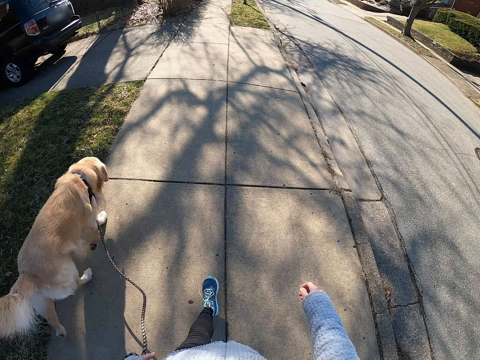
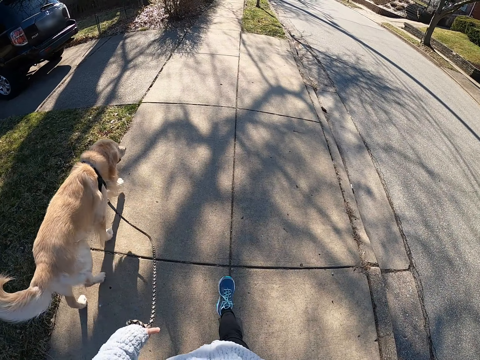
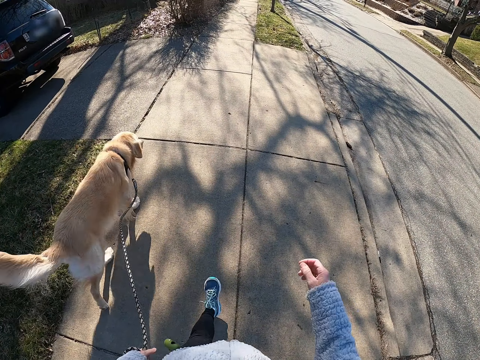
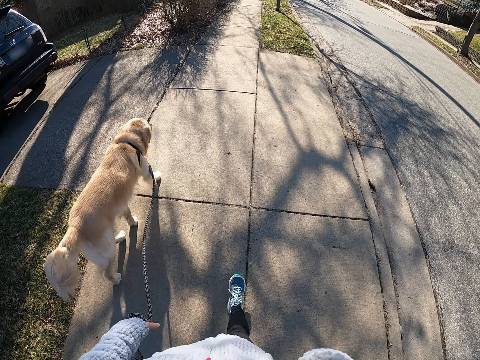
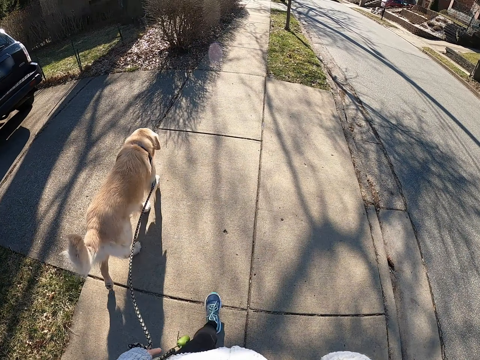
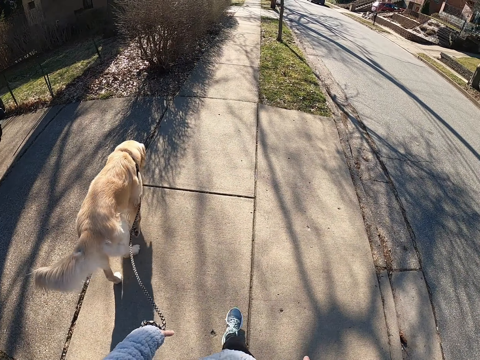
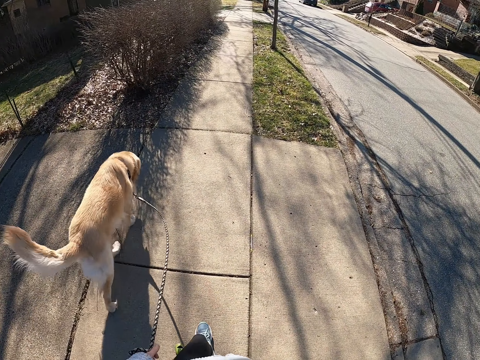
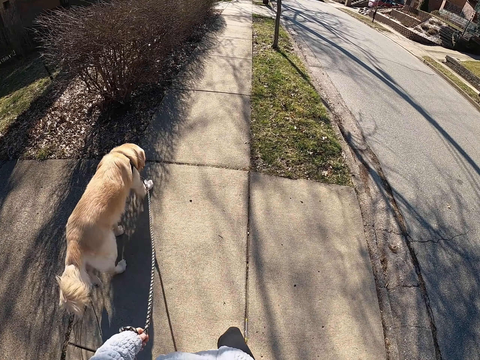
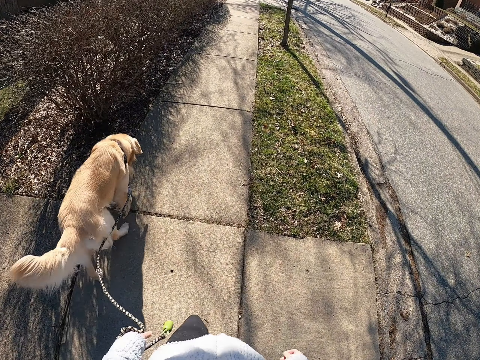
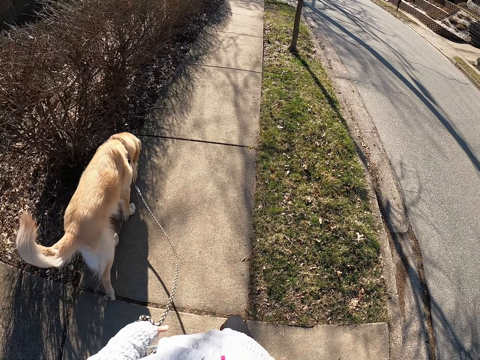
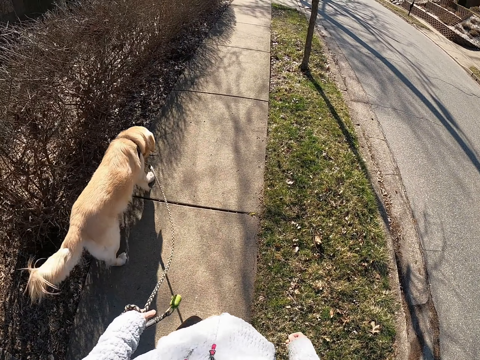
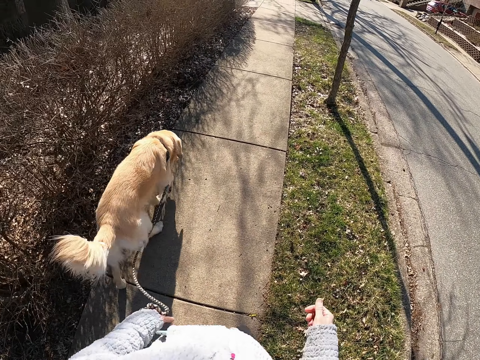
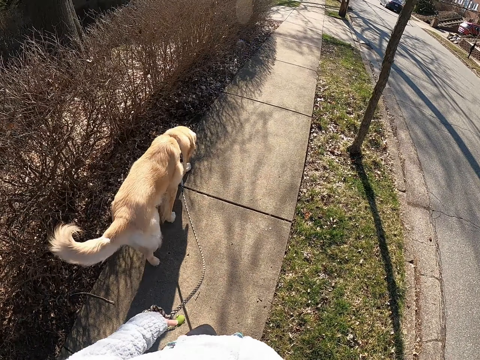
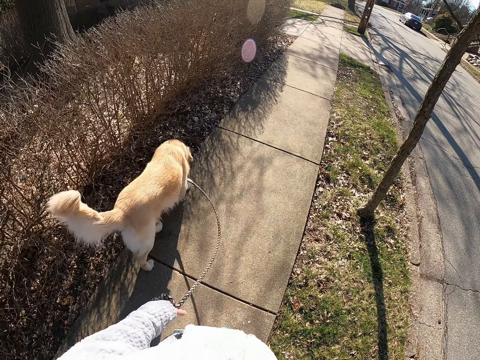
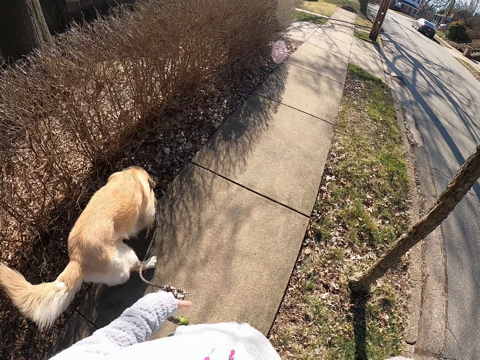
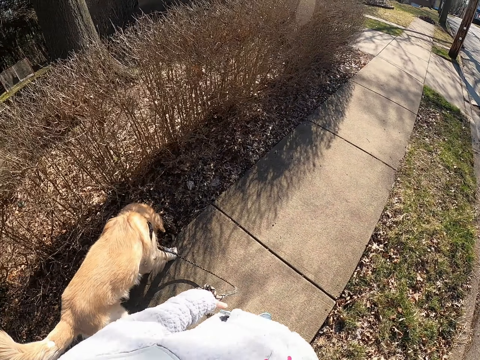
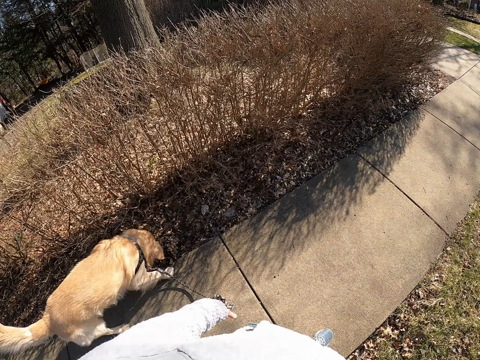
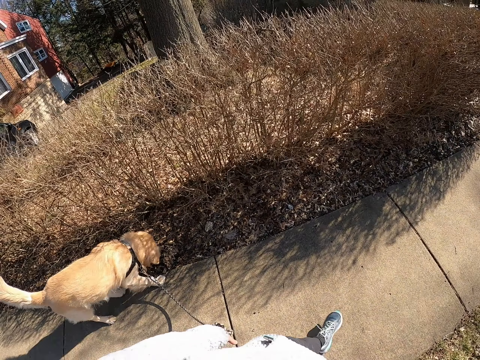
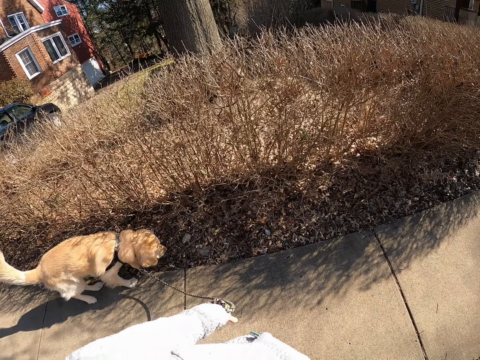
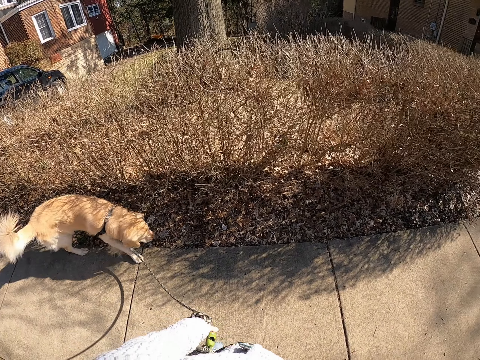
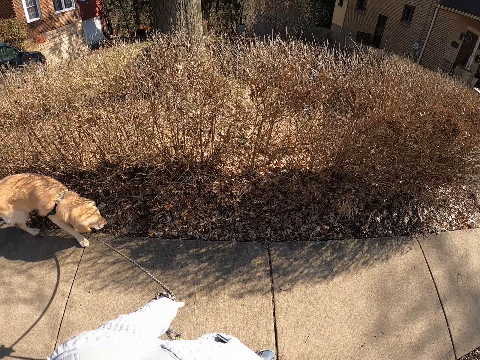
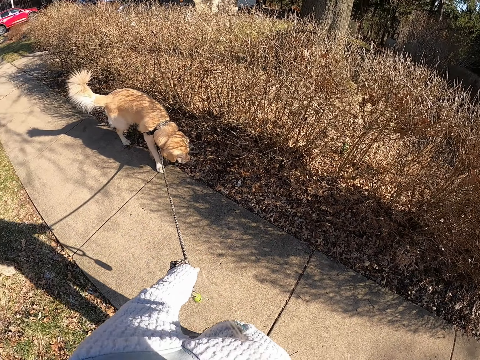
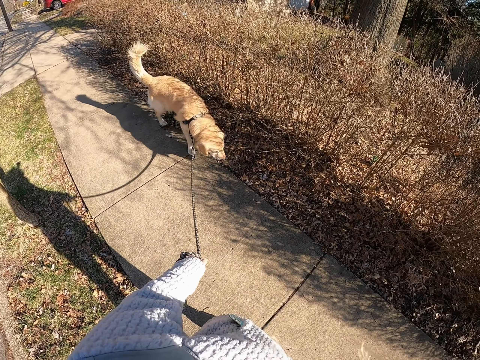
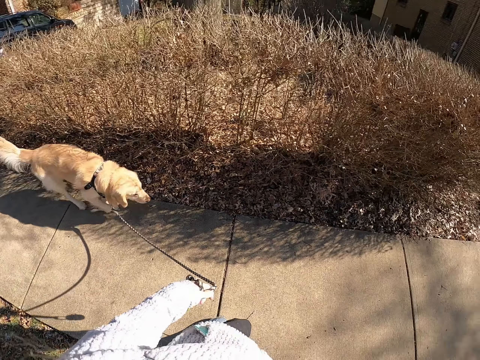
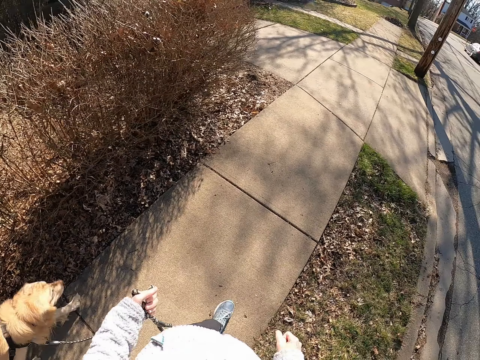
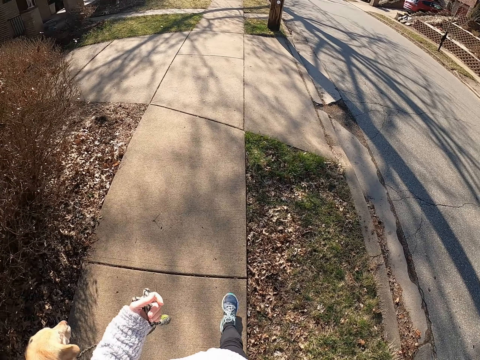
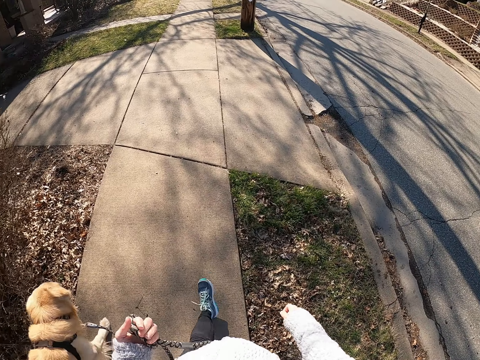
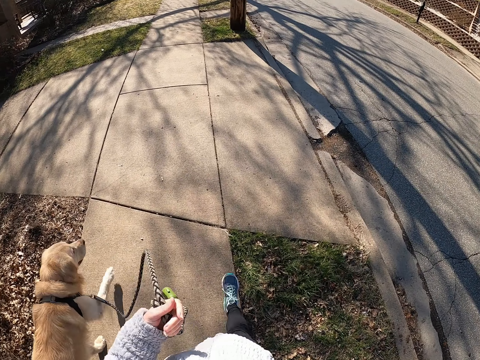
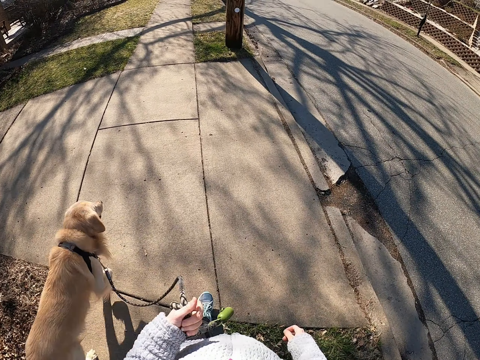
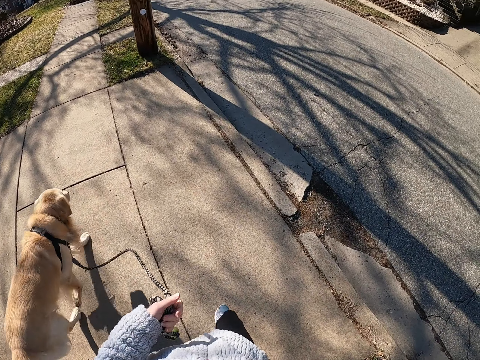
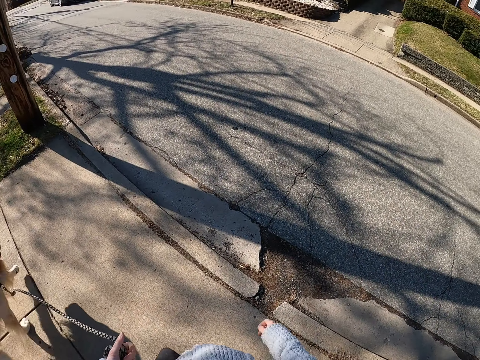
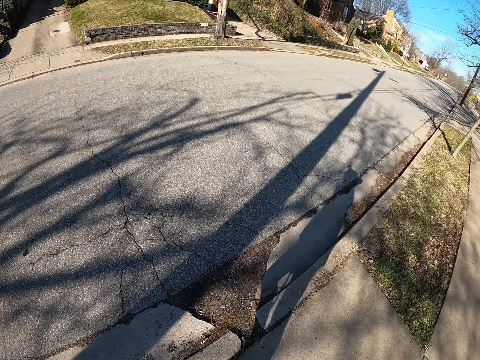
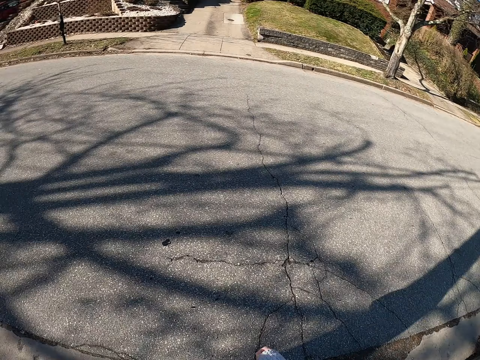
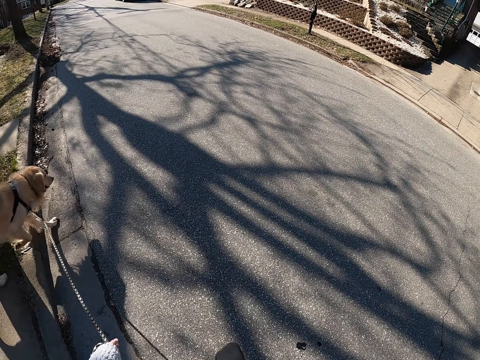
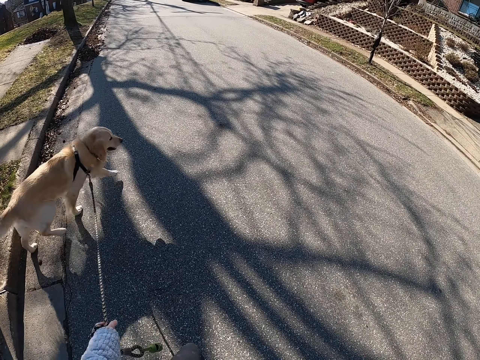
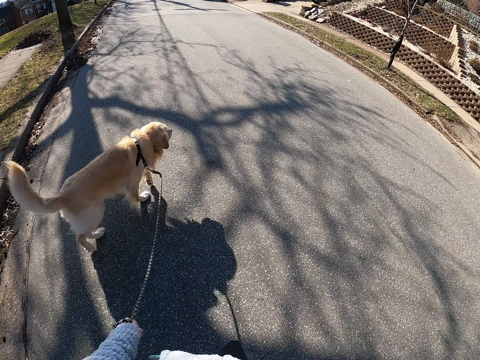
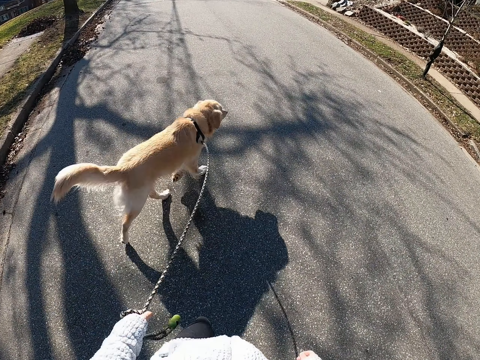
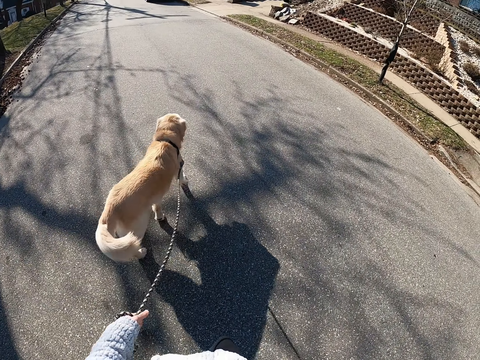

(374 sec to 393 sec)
The camera wearer walks the dog on the pavement and moves the right hand towards the face. They look back at the dog and stop. They stand on the road with the dog. They walk on the road with the dog. They look around and walk the dog across the road.

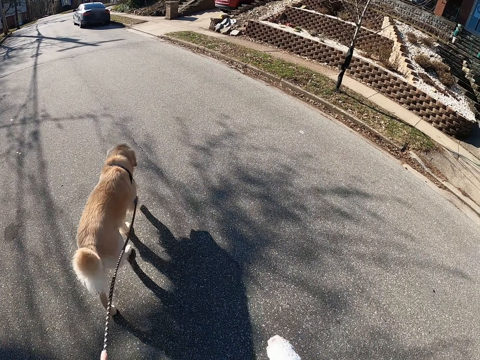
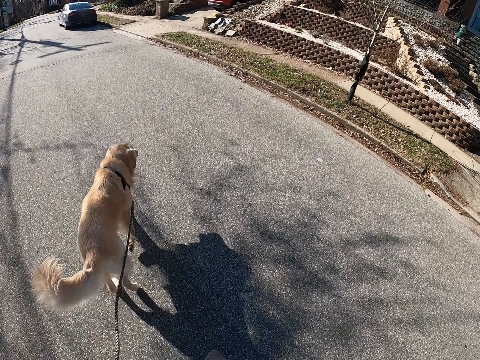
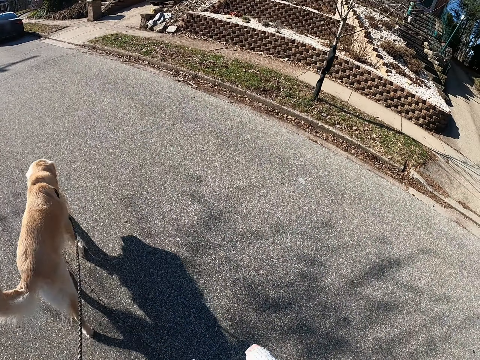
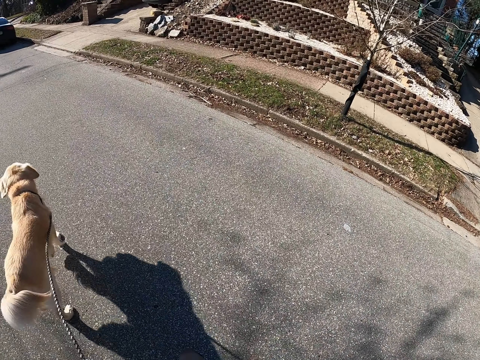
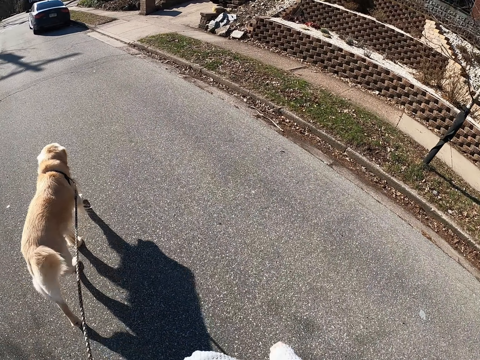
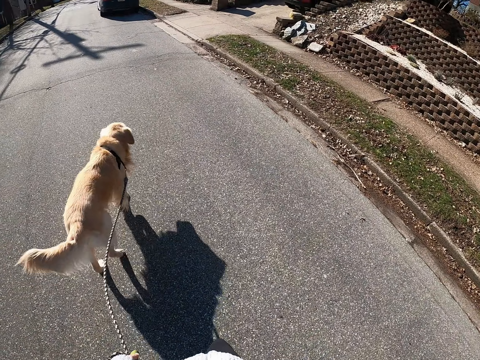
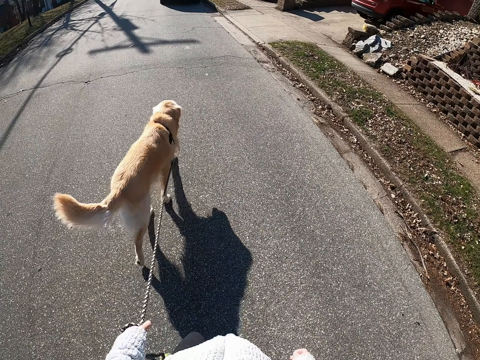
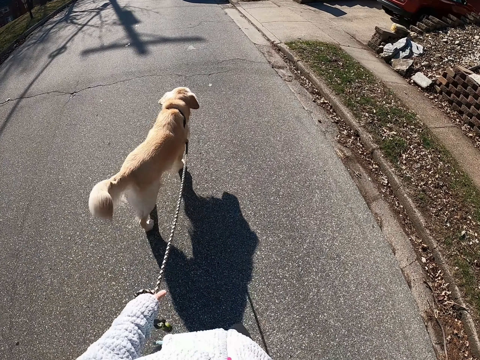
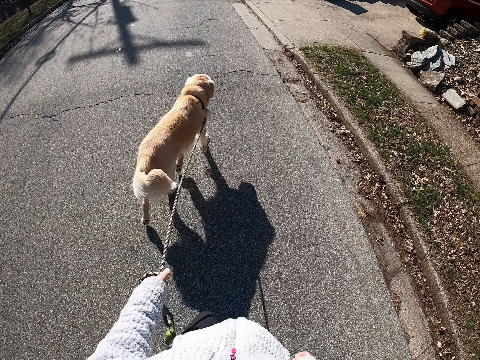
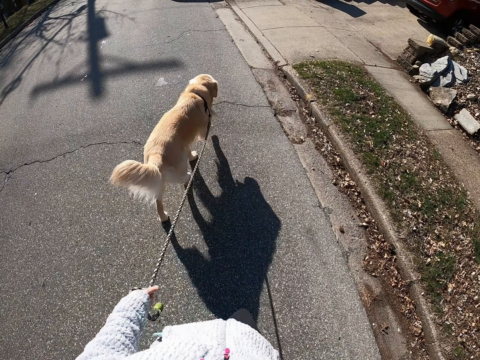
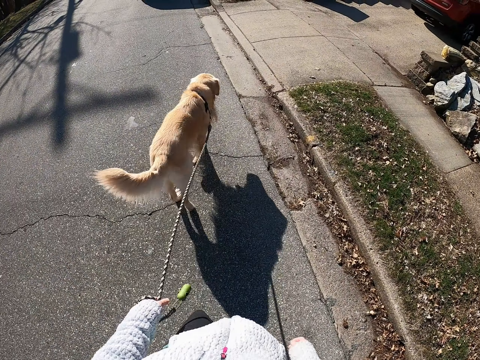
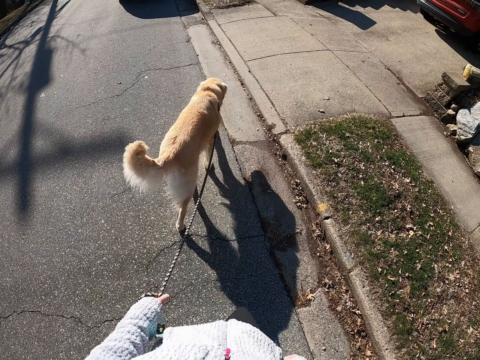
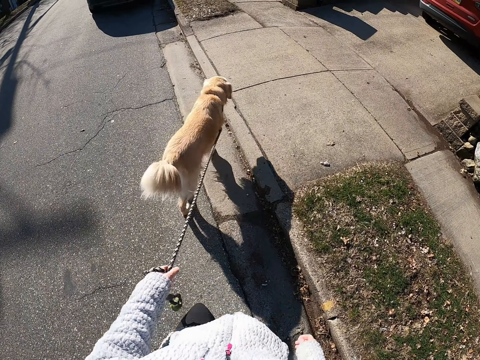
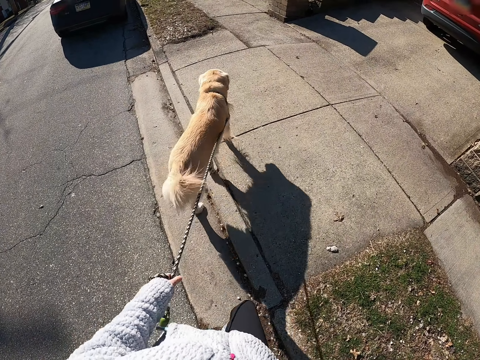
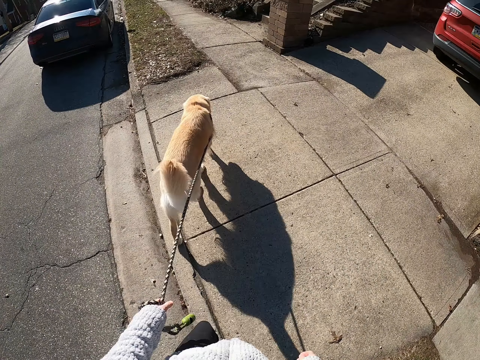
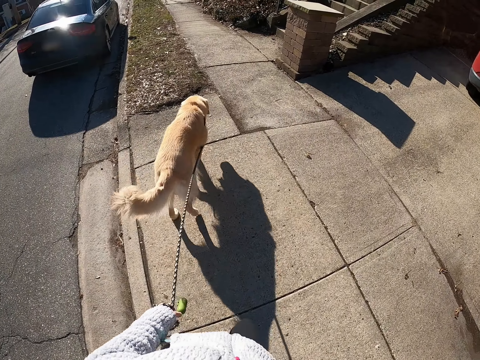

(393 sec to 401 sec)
The camera wearer walks the dog on the pavement.
